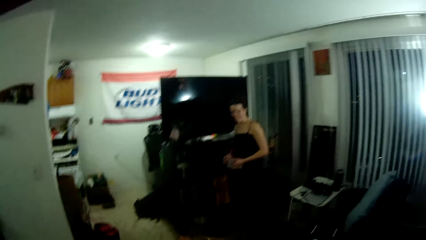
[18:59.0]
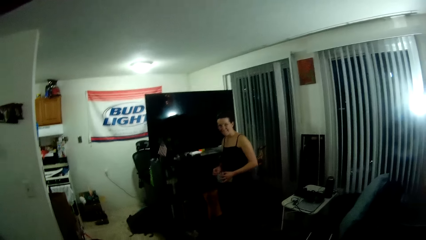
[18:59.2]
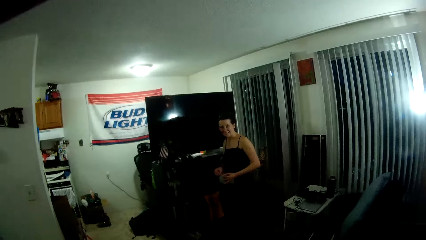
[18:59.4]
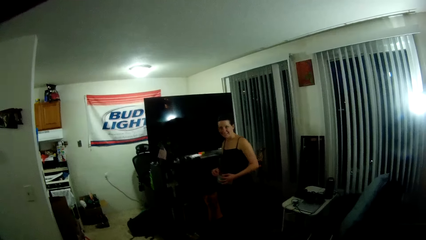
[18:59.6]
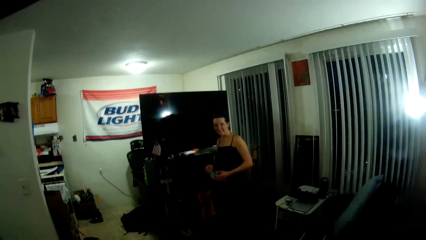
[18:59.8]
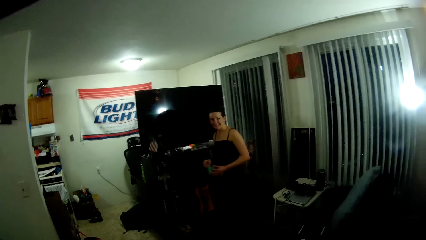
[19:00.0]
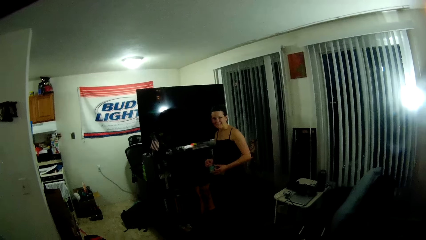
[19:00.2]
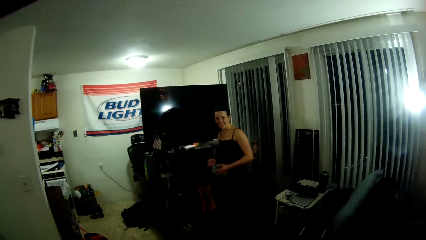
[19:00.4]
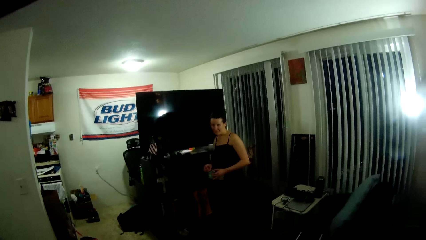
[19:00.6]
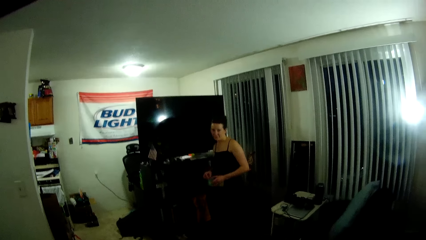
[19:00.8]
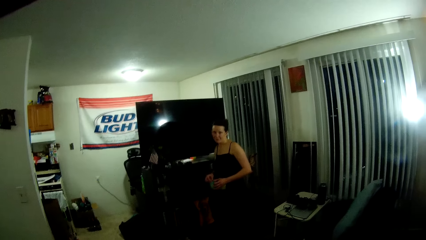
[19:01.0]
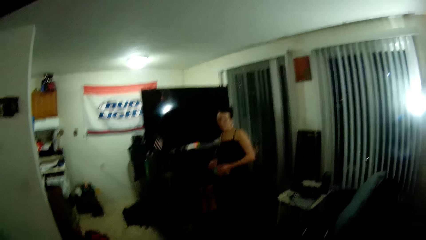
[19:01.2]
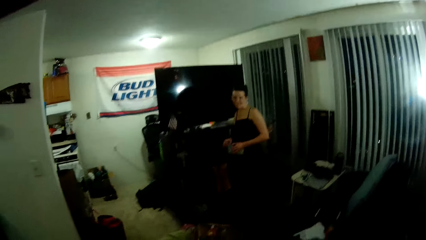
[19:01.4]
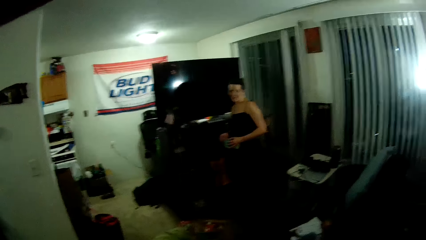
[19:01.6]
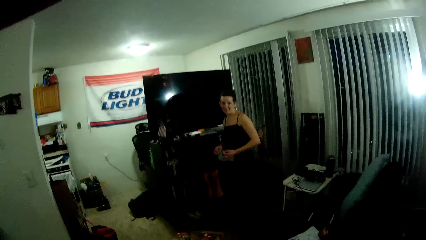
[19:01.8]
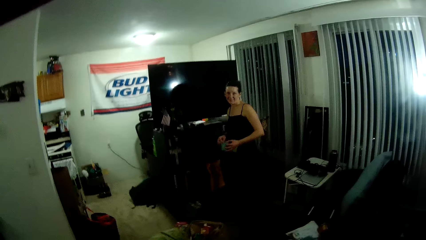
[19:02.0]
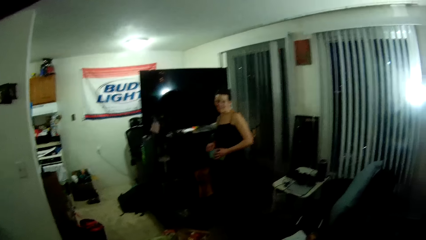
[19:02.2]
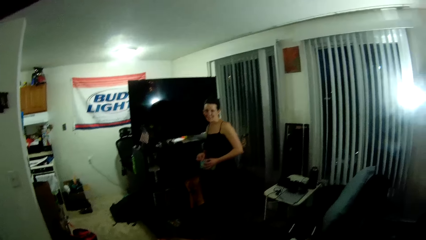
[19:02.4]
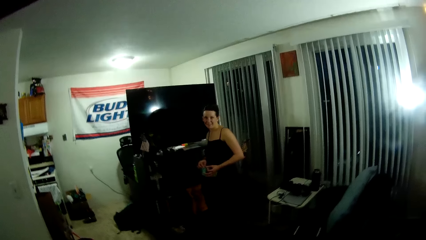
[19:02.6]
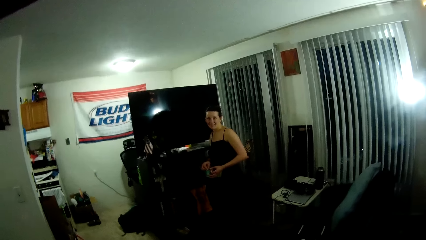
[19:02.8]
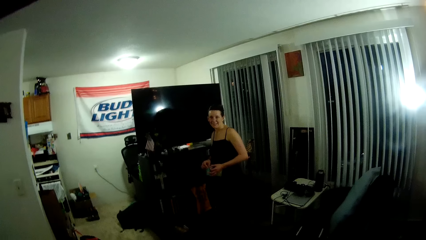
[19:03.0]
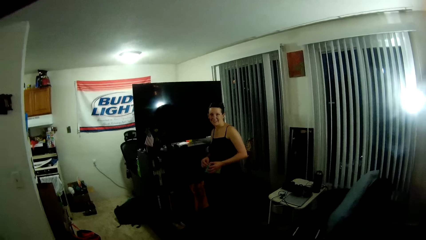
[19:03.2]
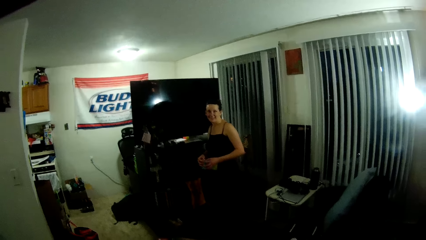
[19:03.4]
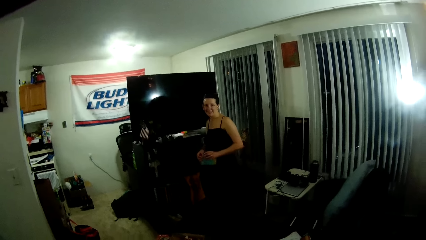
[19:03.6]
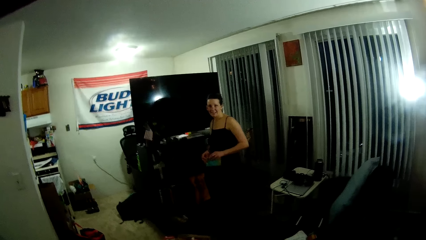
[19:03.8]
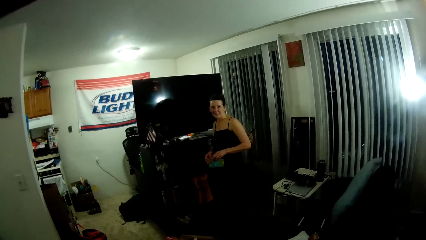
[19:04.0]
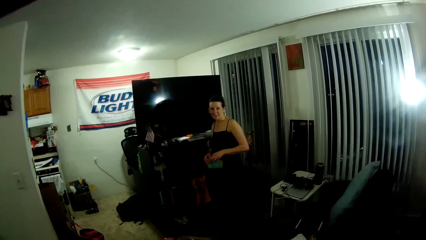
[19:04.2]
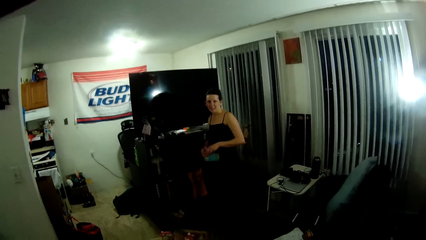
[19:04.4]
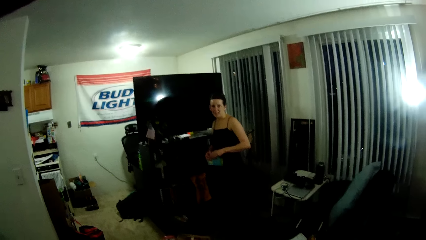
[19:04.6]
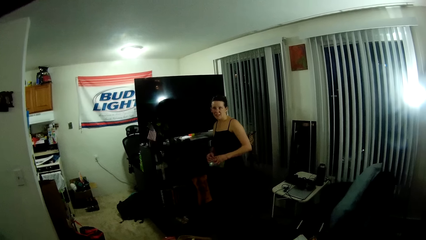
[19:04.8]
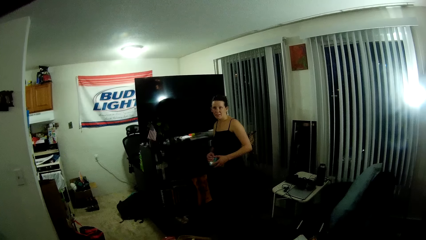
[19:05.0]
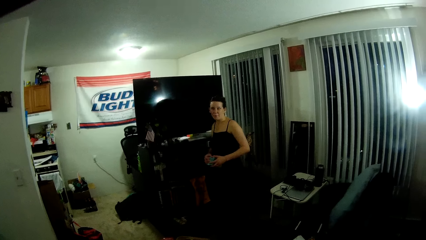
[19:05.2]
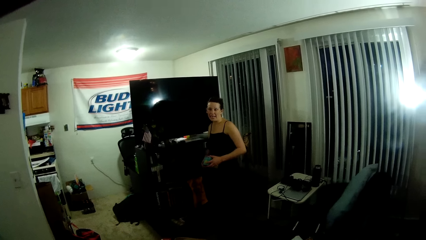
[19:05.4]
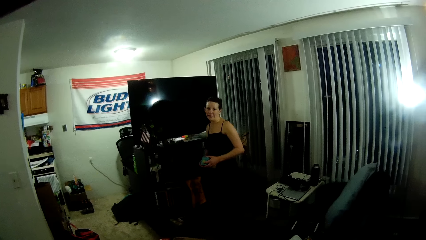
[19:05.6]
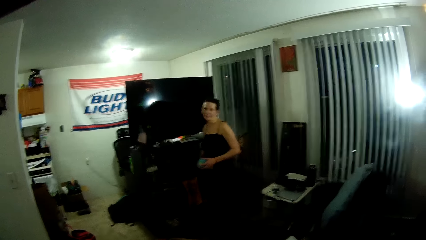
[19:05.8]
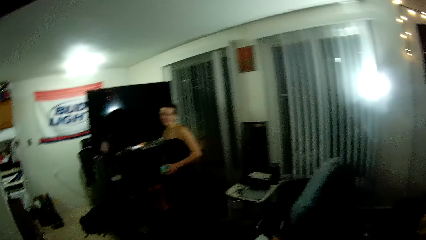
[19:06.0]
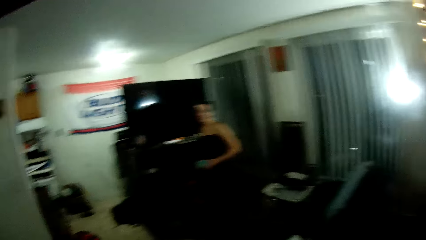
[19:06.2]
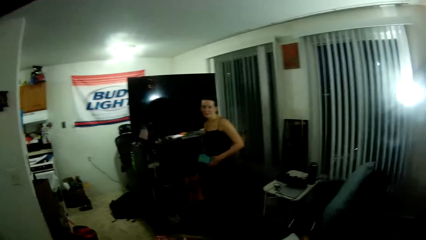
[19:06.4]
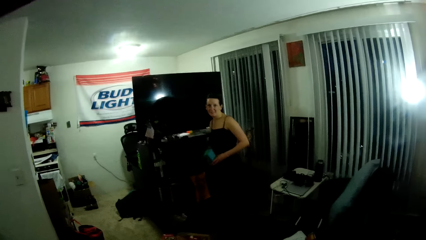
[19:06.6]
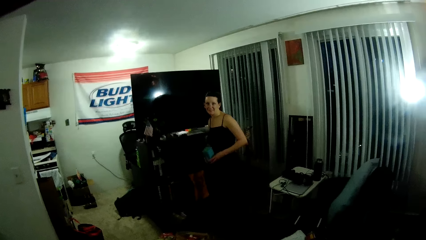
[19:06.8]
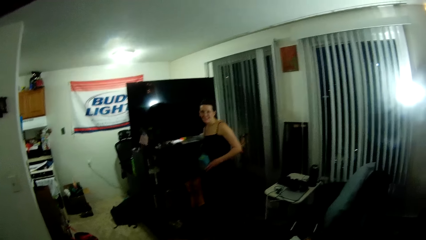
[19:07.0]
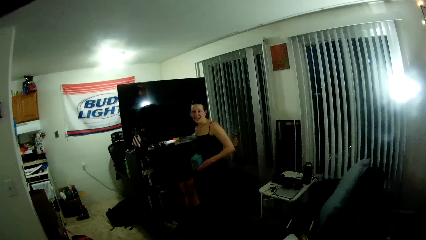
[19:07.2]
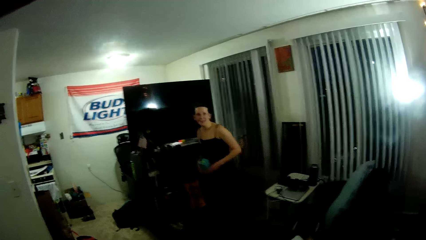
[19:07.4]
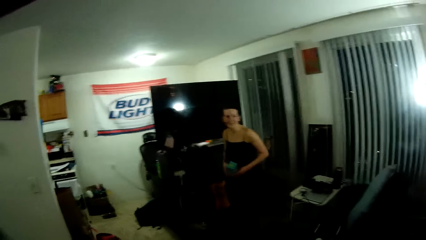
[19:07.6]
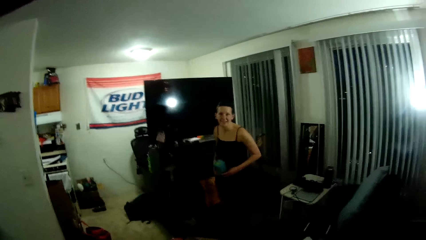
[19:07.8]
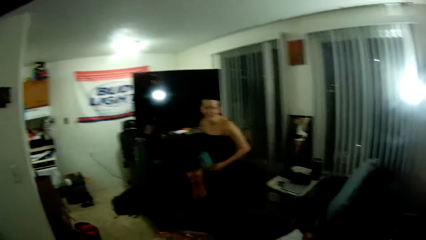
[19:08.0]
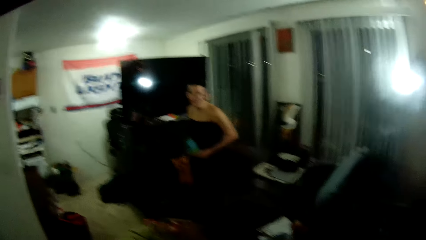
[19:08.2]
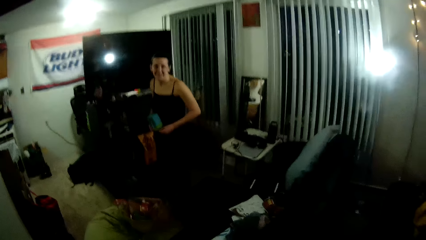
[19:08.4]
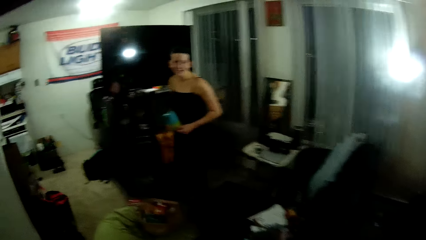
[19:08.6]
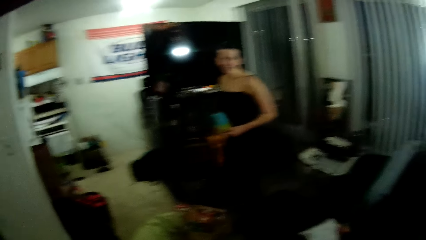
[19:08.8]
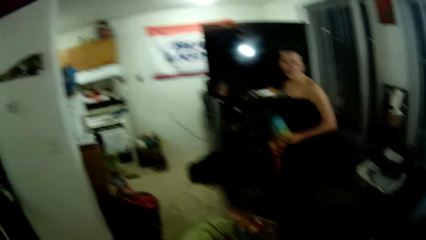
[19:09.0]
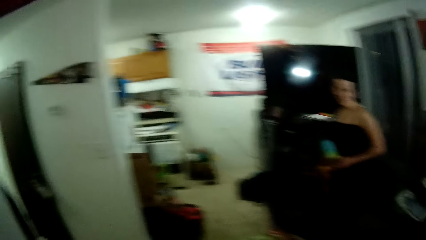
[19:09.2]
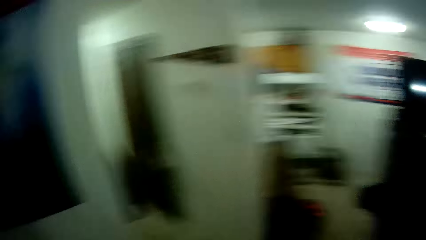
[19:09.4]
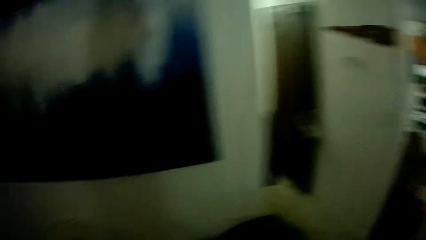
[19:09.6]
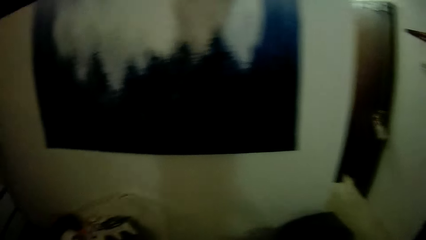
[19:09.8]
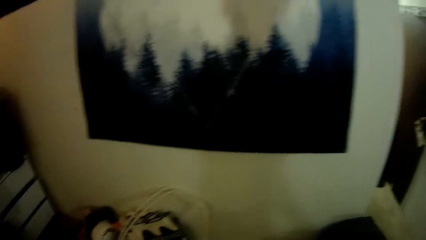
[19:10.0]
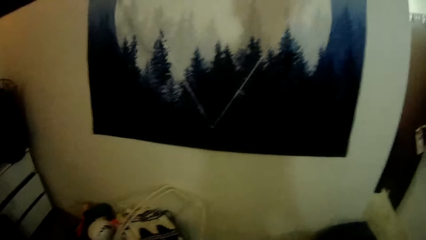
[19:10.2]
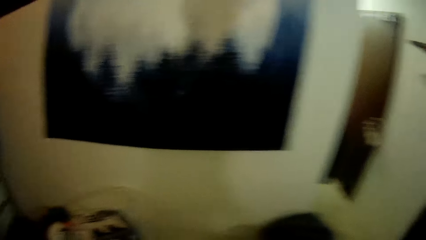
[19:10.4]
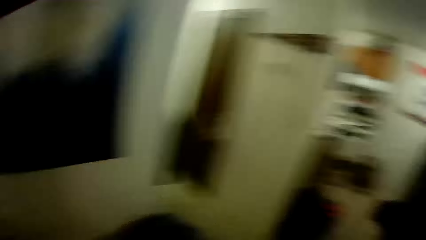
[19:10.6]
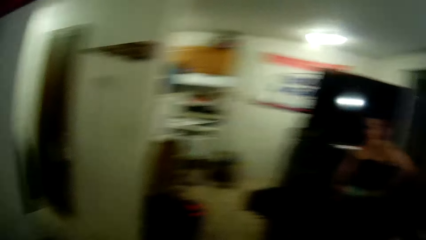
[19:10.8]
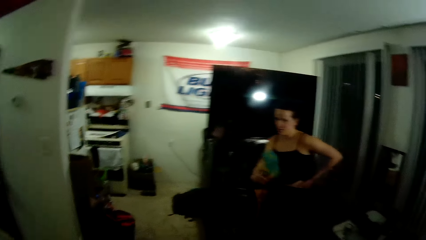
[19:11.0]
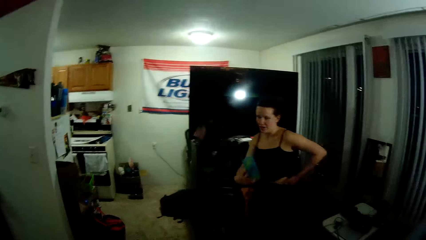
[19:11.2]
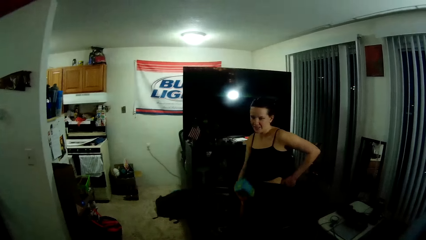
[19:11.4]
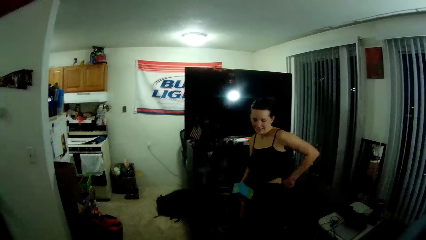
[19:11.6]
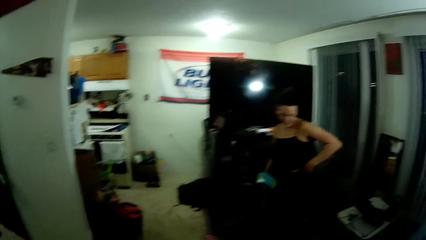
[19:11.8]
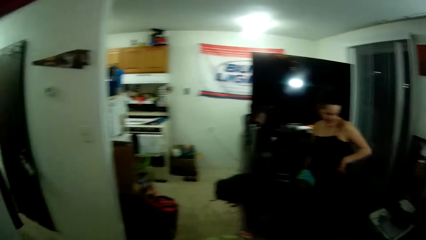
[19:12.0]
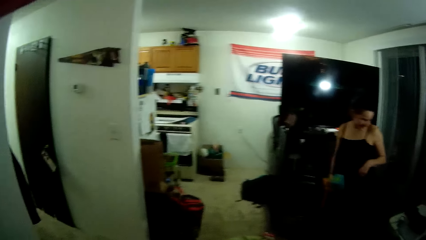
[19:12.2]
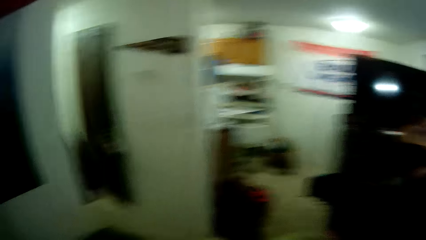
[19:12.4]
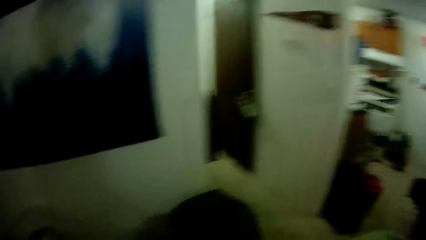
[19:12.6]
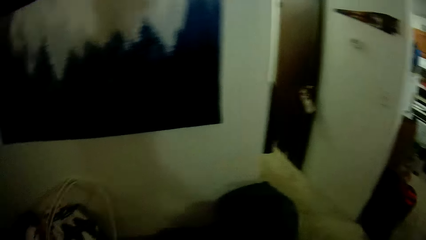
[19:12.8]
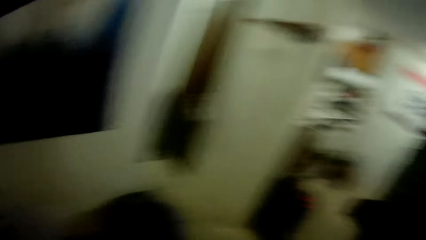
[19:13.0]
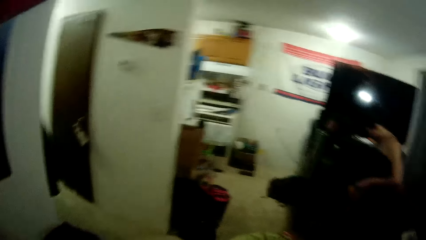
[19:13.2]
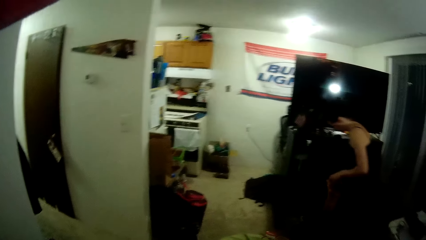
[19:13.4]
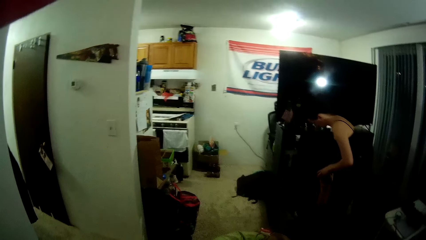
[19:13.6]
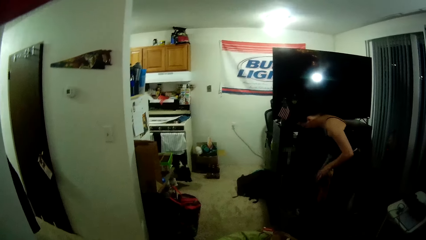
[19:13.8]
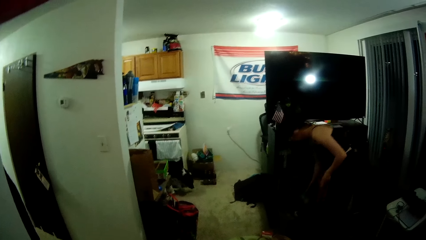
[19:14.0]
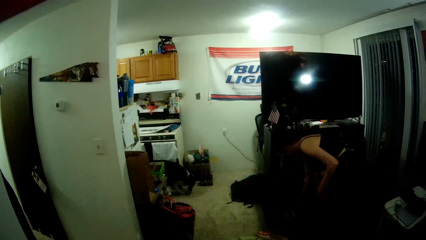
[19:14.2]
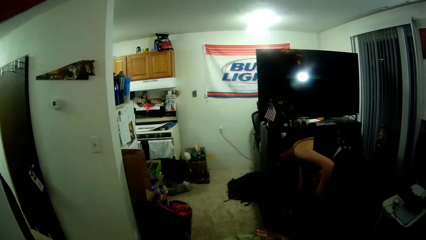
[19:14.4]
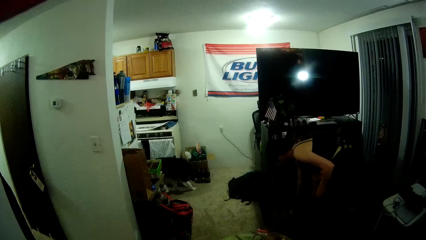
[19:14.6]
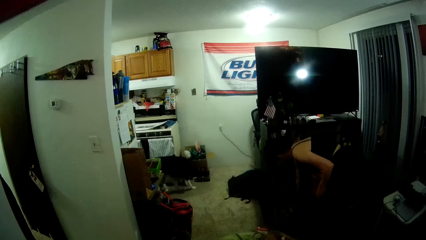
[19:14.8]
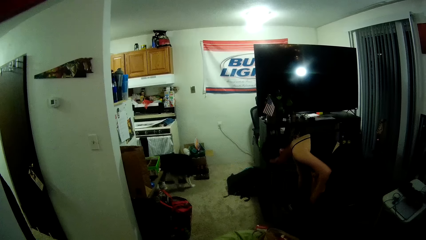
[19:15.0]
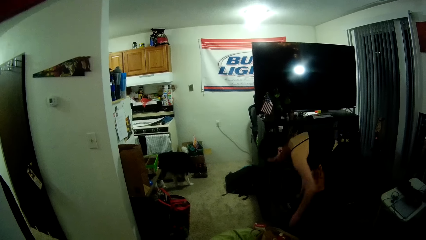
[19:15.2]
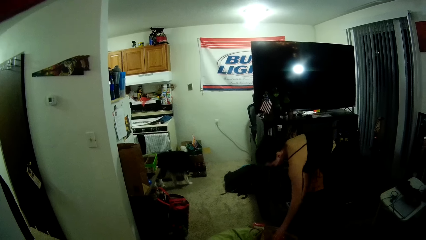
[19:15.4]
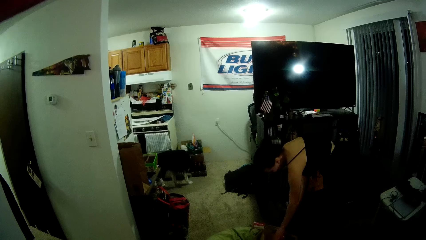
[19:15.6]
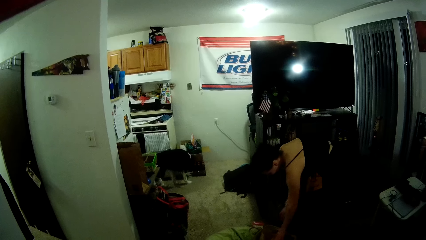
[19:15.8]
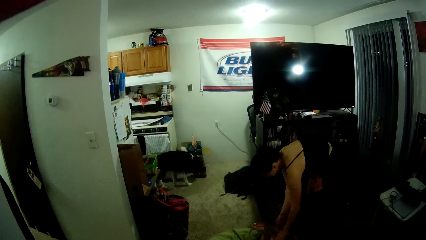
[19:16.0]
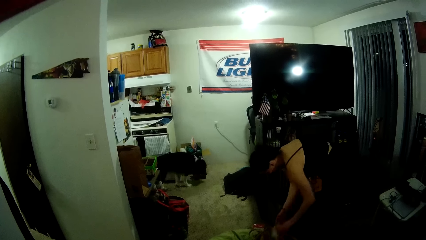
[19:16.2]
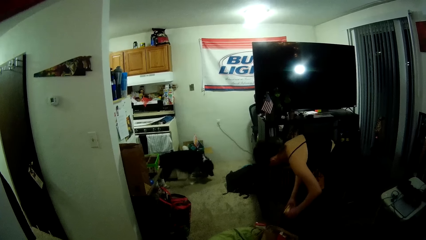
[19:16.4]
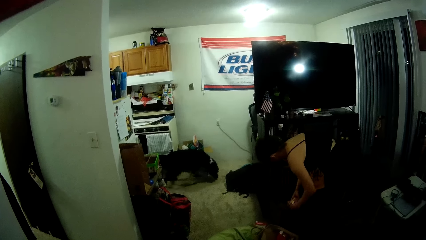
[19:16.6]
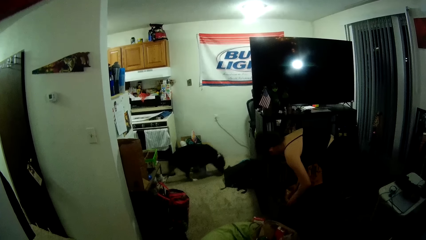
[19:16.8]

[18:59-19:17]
The woman looks at the camera wearer. The woman adjusts her skirt with her left hand and holds the carton pack in her right hand. The dog walks around. The woman unpacks the grocery bag with both hands.
